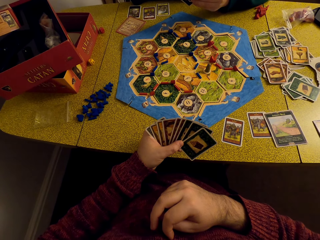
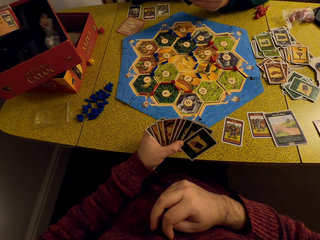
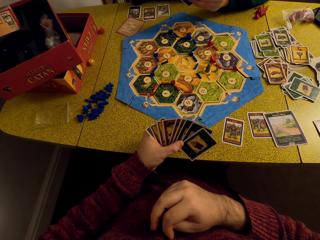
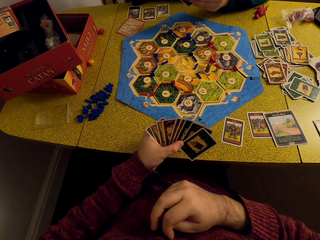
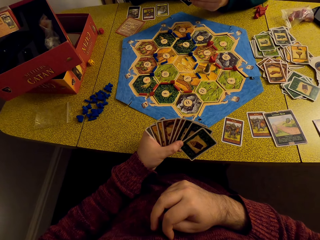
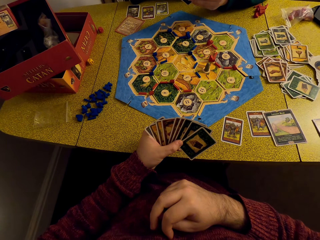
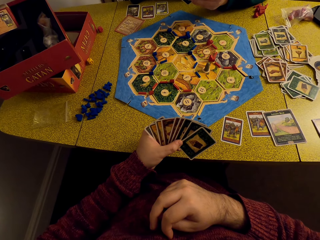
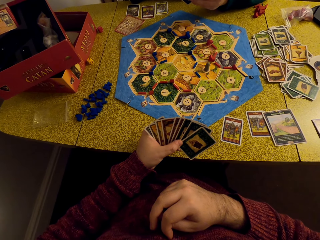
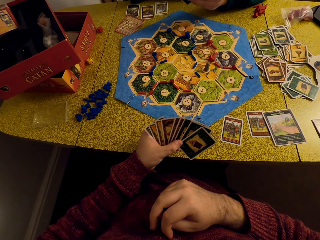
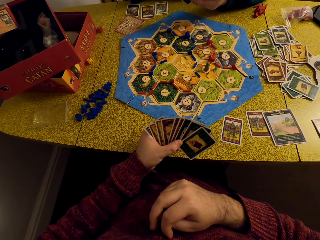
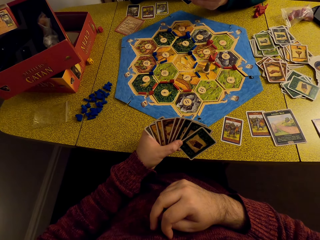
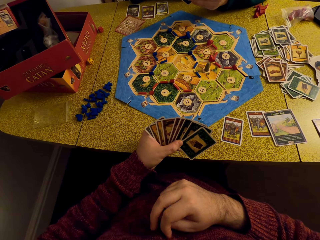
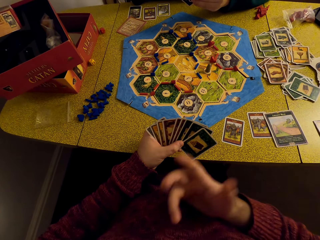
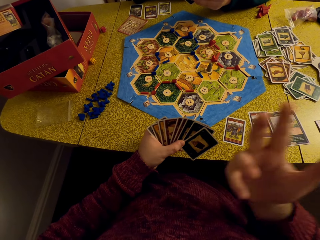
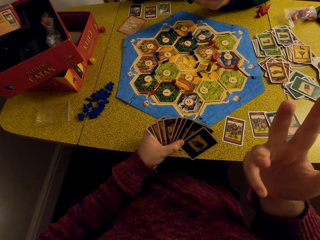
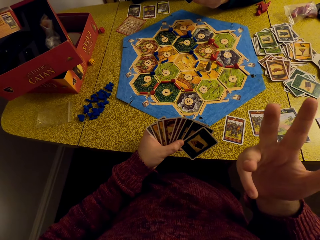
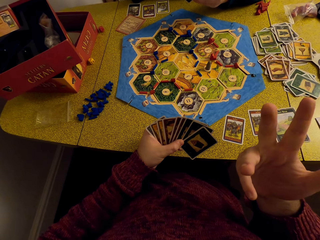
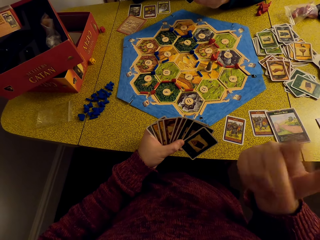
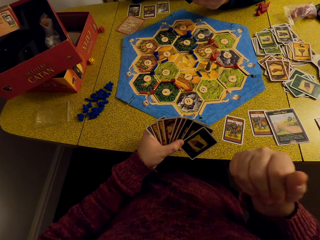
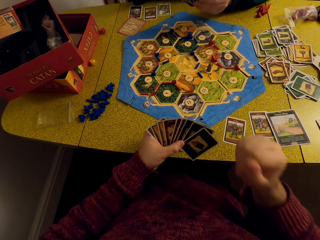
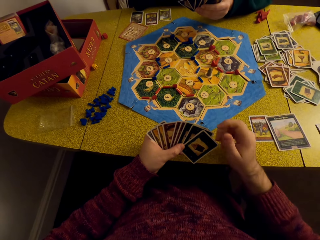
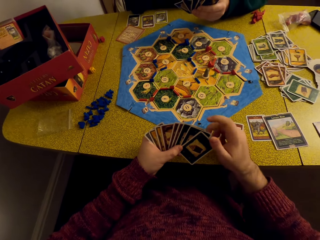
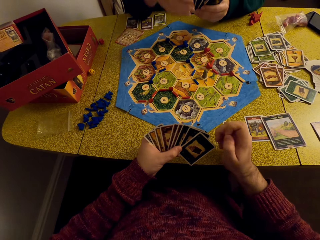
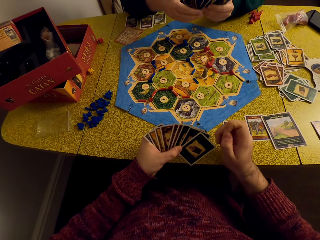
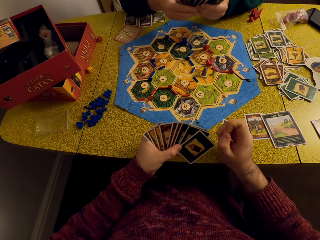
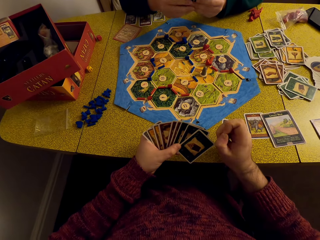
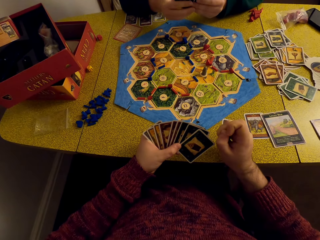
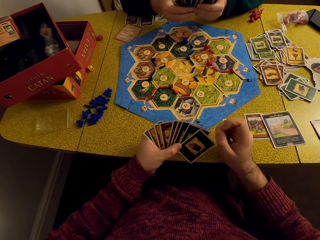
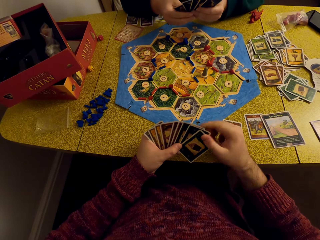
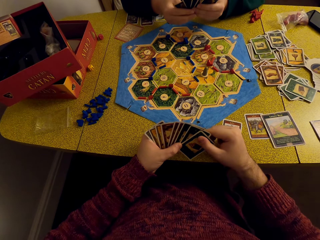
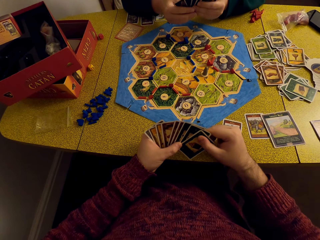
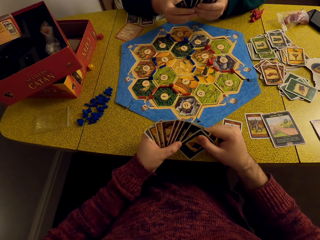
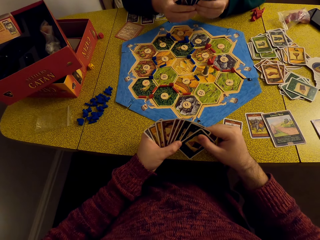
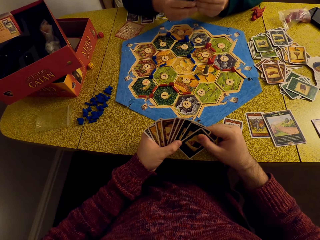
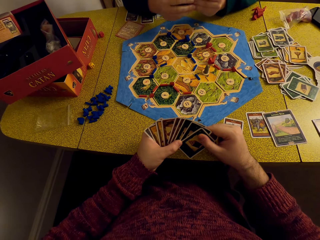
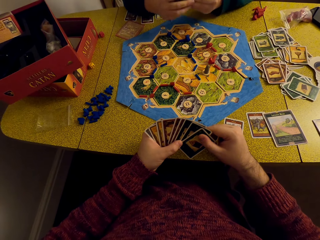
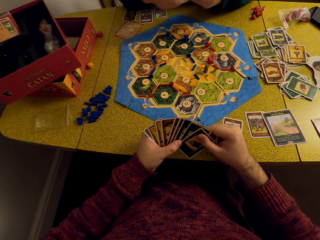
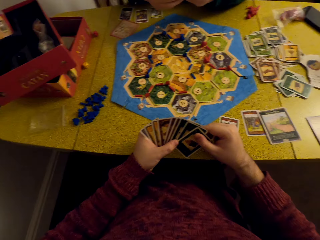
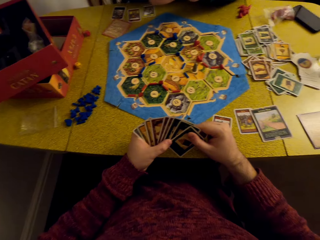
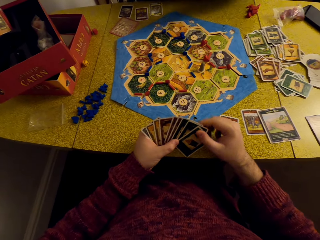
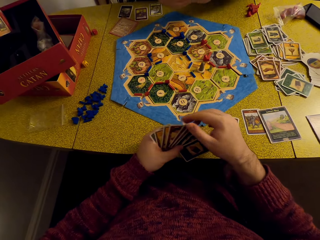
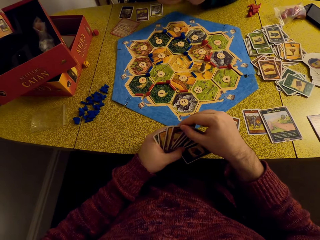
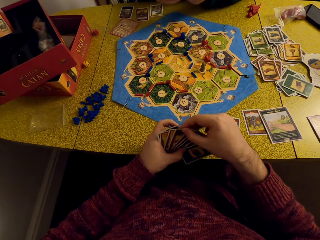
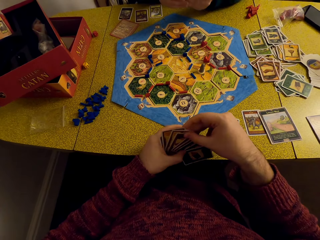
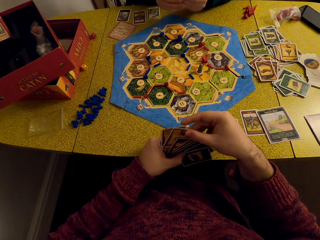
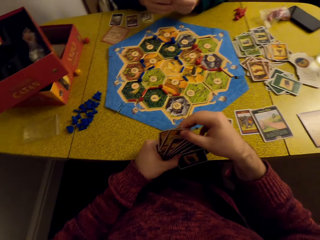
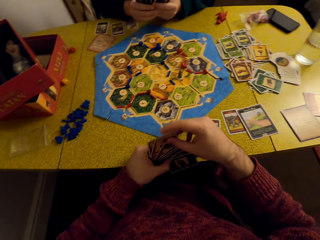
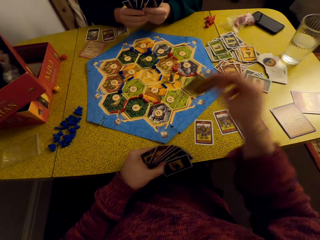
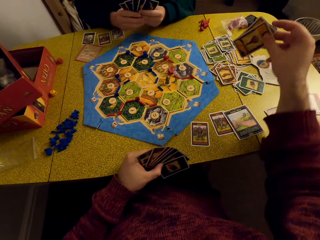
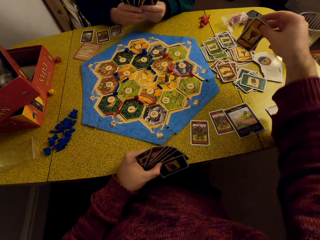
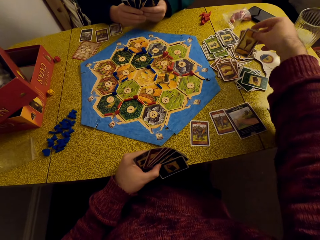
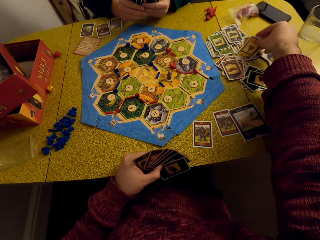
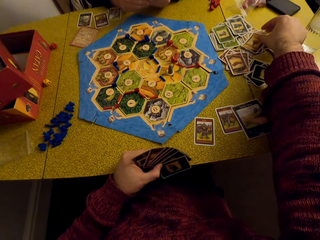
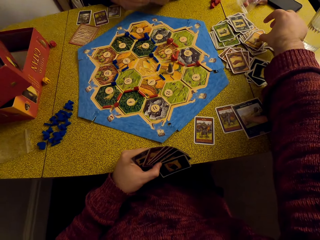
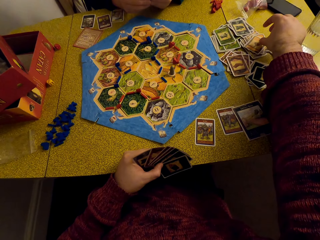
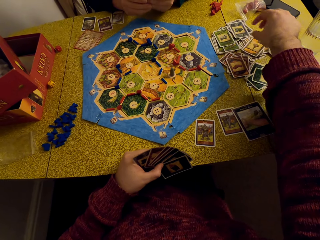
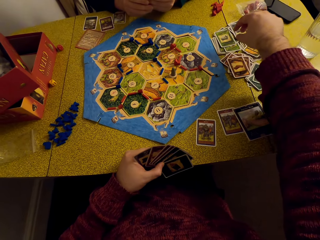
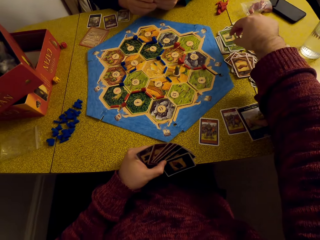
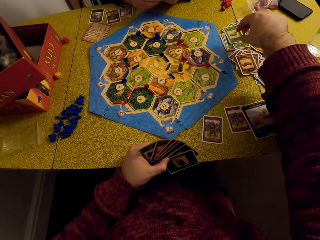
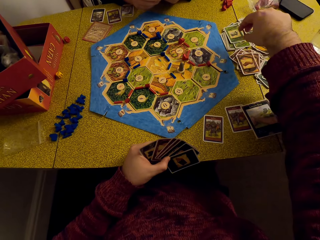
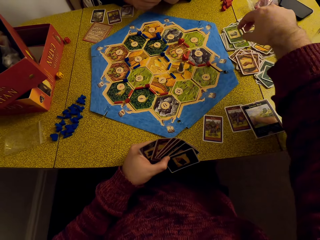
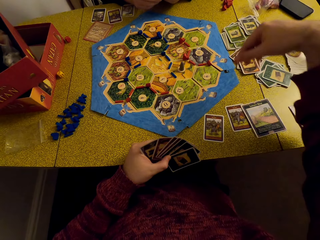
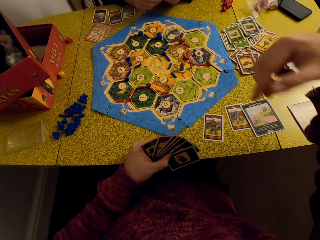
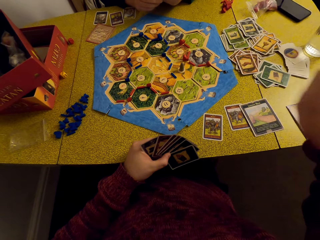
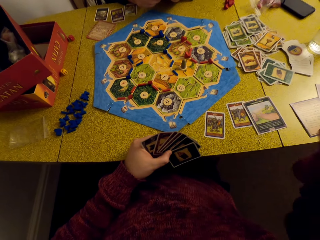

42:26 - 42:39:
The camera wearer looks at the cards. He lifts his hand. A woman looks at the cards. The camera wearer holds the cards, removes a card, and places the cards on the table.

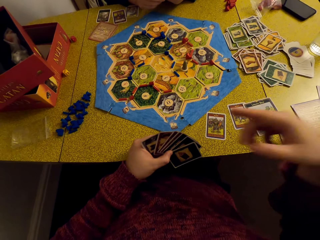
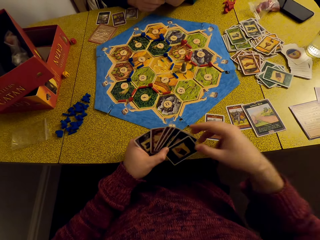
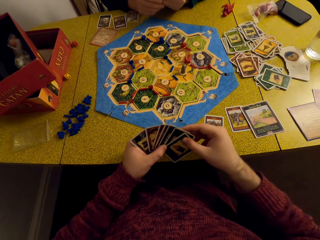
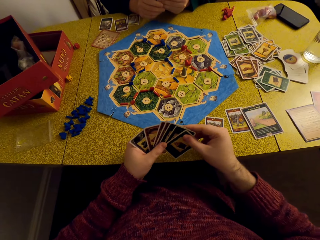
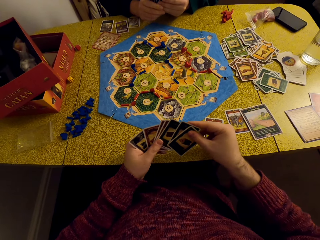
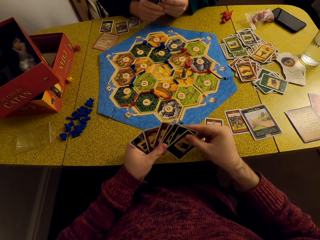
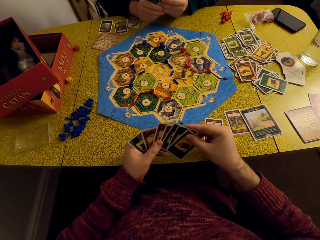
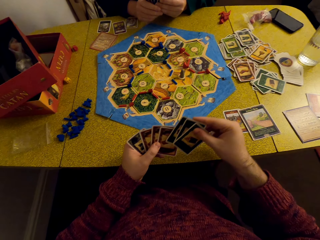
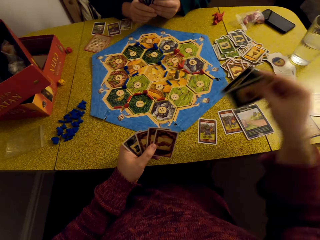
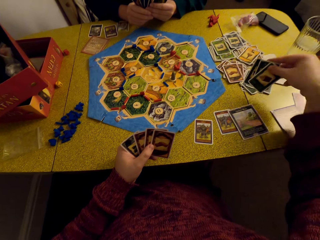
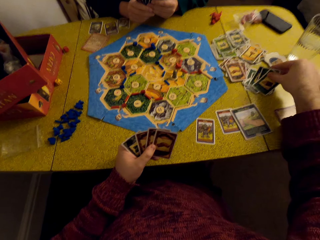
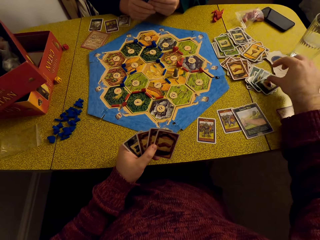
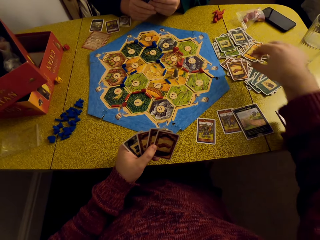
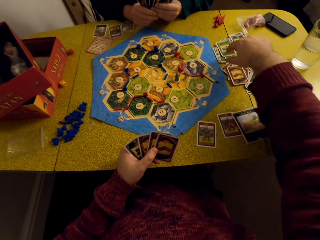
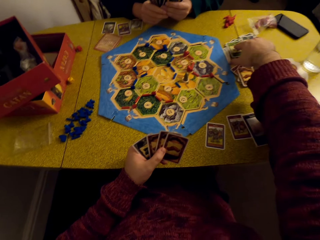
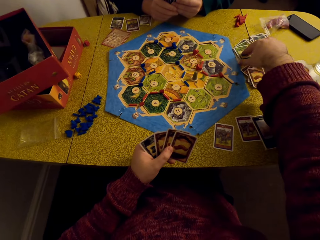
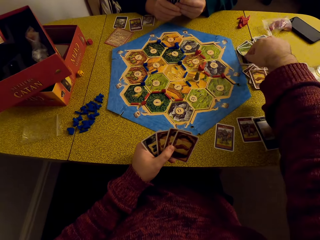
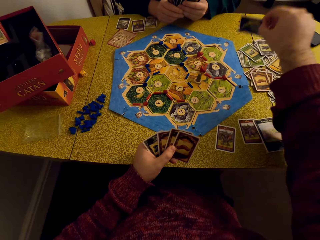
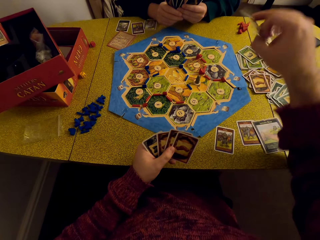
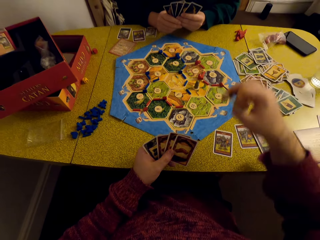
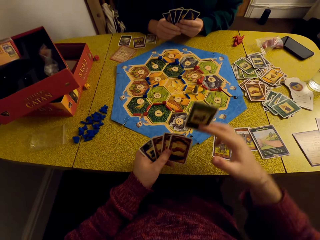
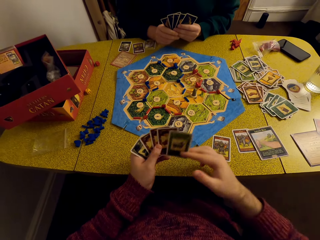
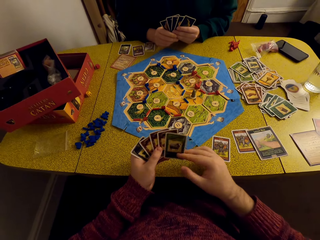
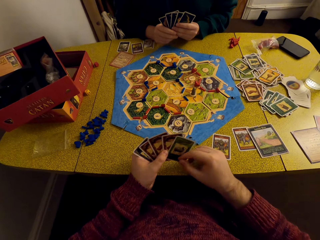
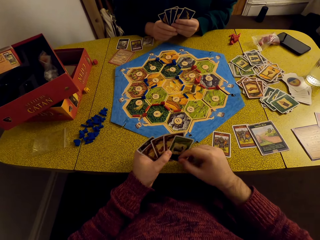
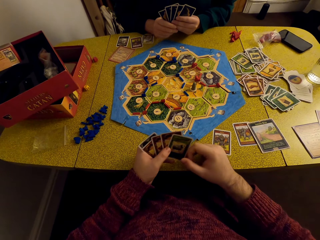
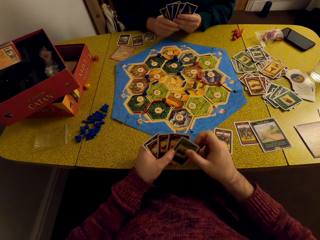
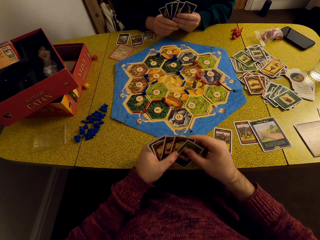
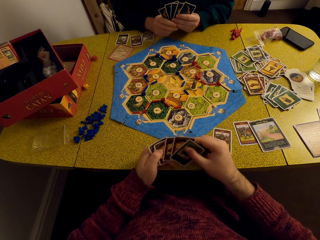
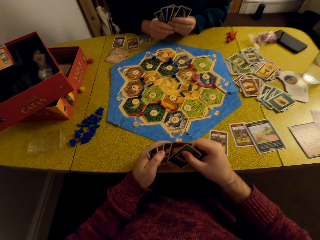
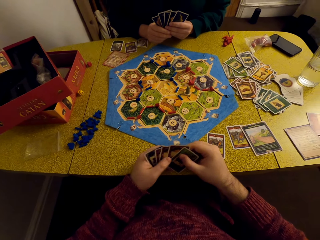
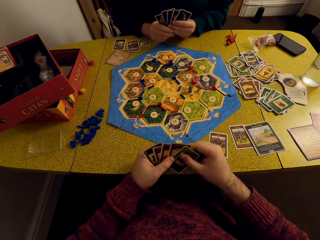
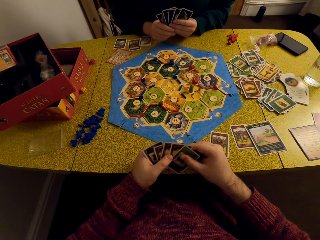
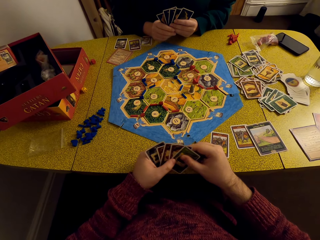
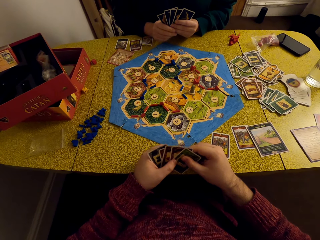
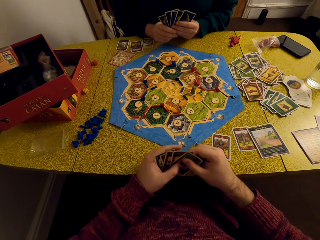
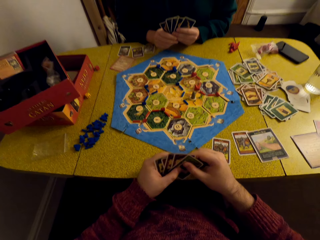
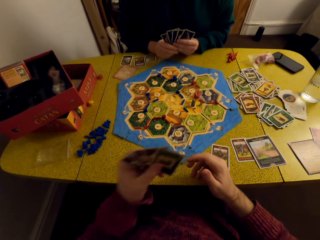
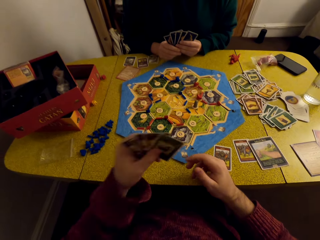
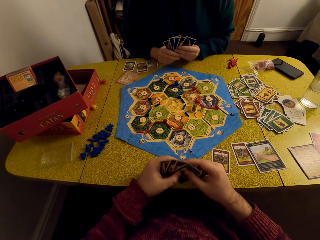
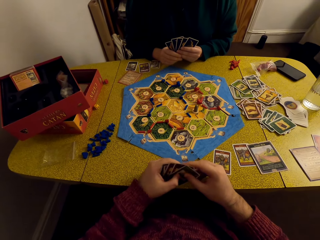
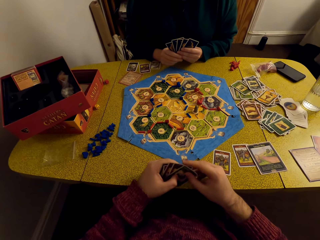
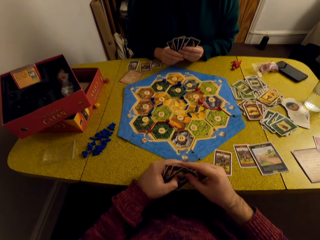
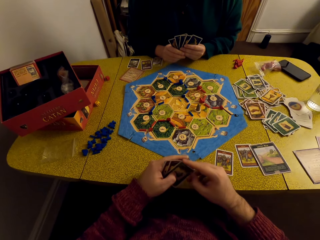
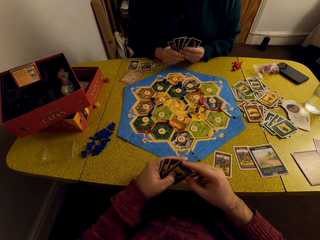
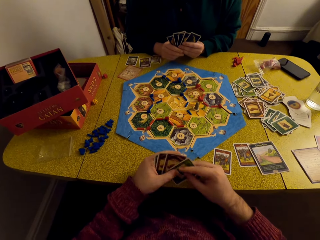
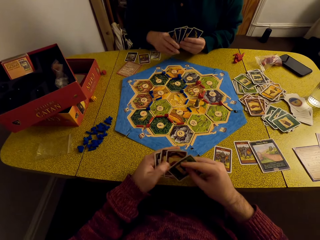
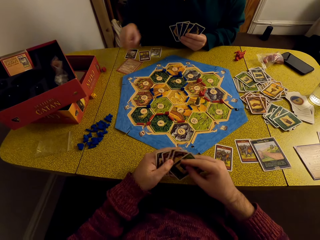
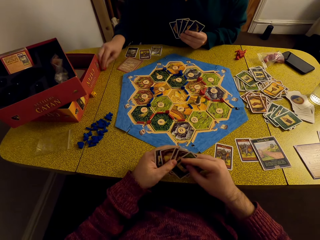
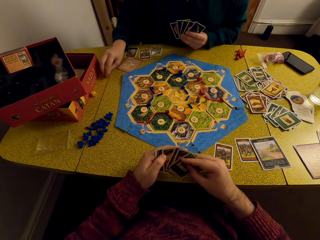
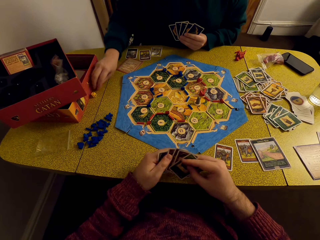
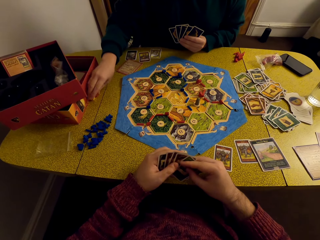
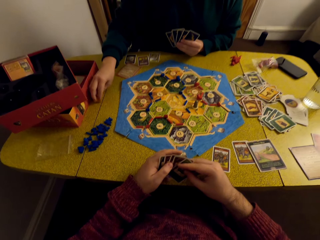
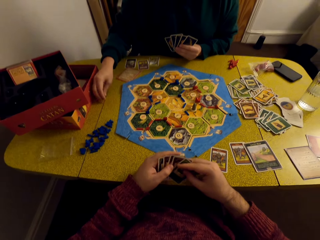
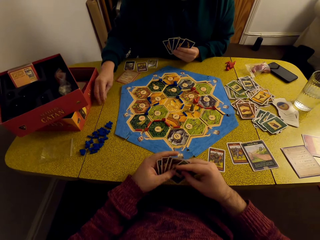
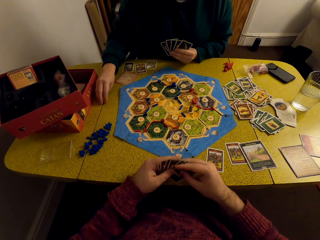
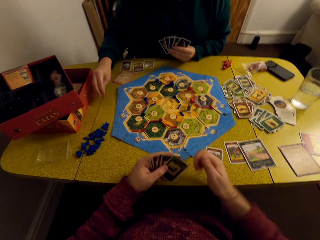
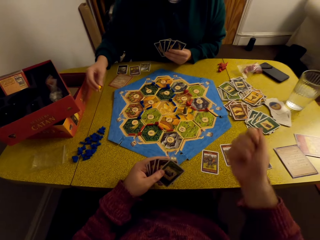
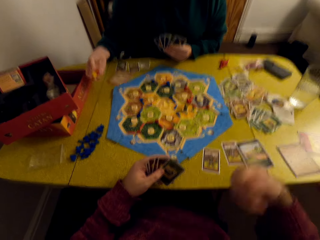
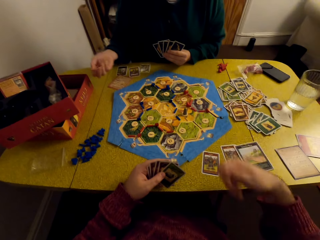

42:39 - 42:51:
The camera wearer converses with a woman. They hold the cards, place the cards on the table, pick a card from the other cards, hold the cards, add a card to the other cards, and arrange the cards. They converse with the woman. The woman picks the dice.
